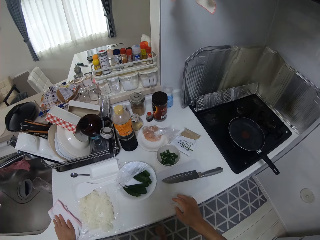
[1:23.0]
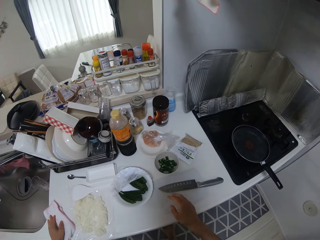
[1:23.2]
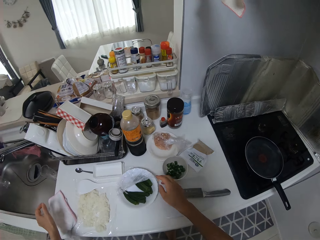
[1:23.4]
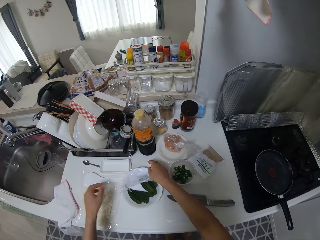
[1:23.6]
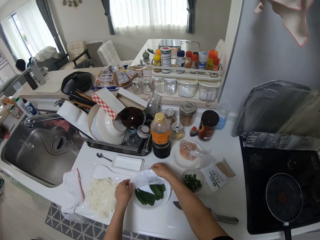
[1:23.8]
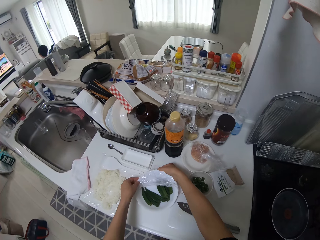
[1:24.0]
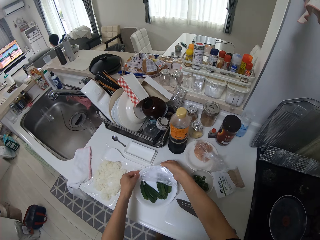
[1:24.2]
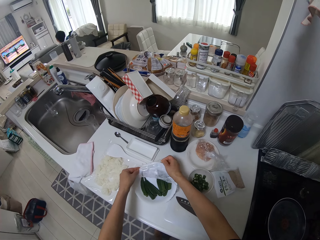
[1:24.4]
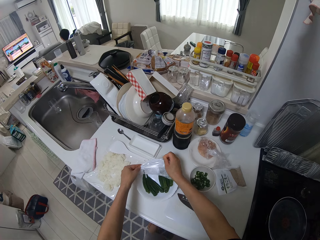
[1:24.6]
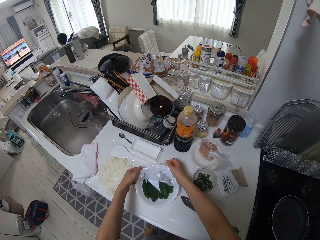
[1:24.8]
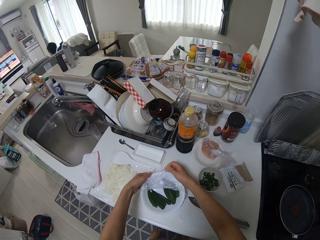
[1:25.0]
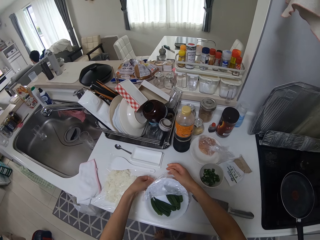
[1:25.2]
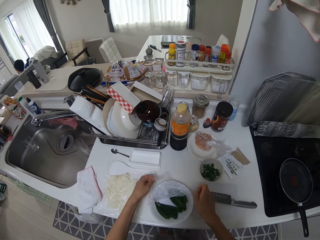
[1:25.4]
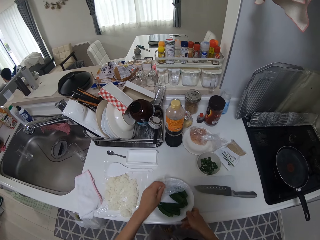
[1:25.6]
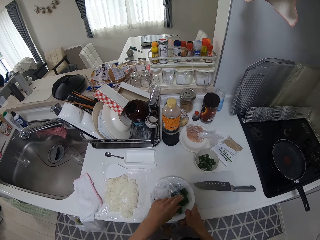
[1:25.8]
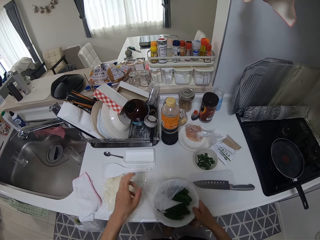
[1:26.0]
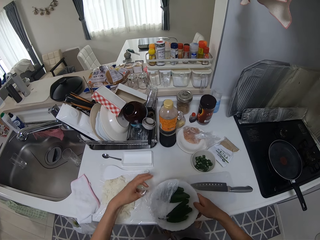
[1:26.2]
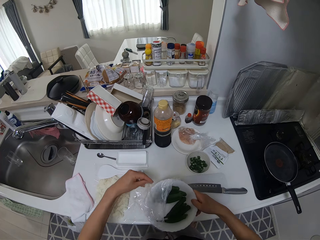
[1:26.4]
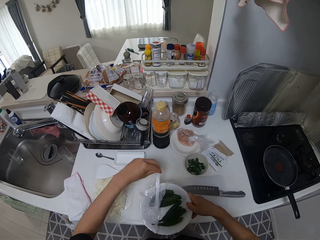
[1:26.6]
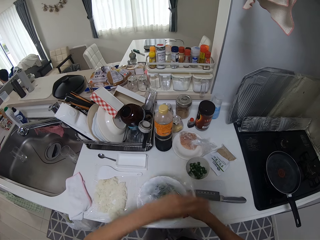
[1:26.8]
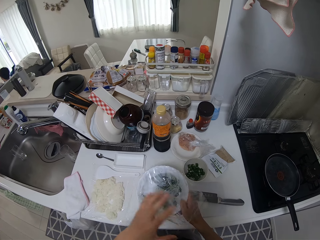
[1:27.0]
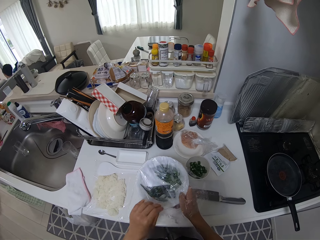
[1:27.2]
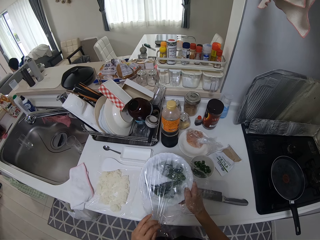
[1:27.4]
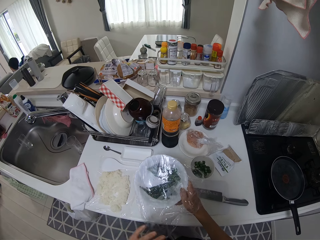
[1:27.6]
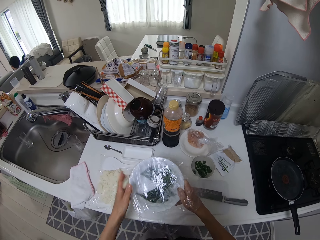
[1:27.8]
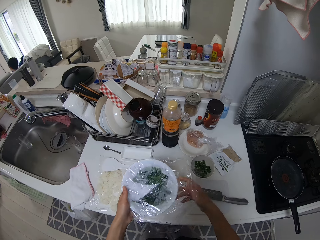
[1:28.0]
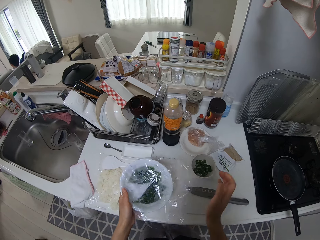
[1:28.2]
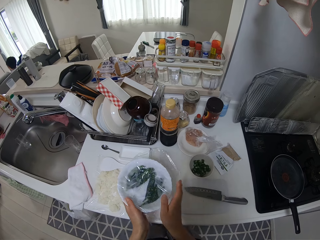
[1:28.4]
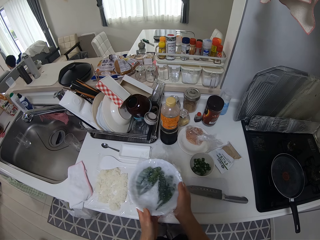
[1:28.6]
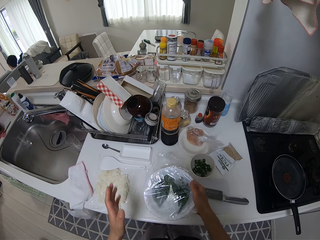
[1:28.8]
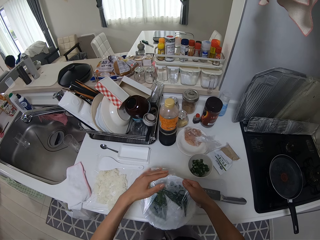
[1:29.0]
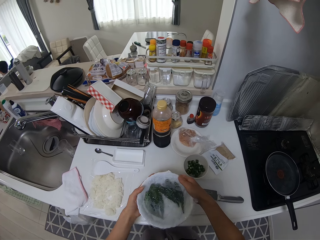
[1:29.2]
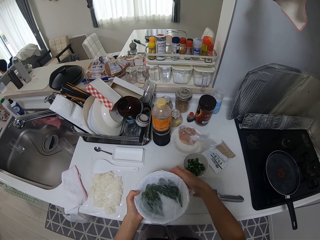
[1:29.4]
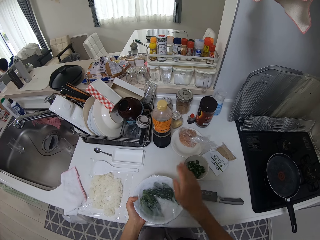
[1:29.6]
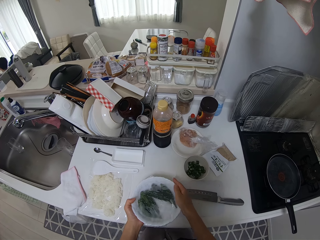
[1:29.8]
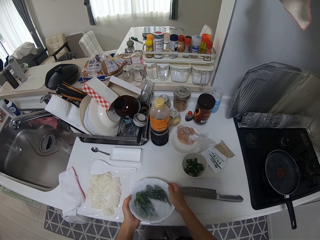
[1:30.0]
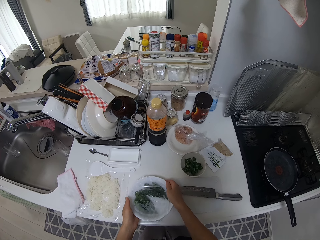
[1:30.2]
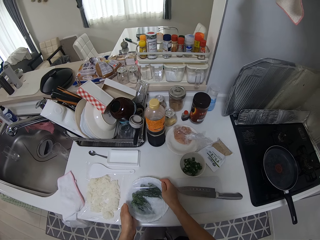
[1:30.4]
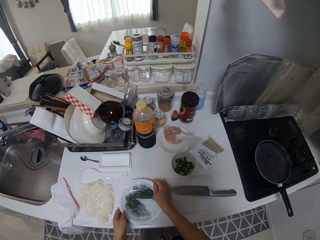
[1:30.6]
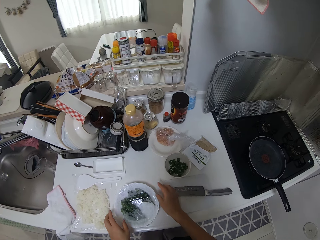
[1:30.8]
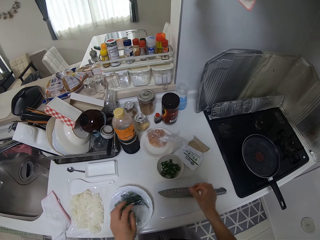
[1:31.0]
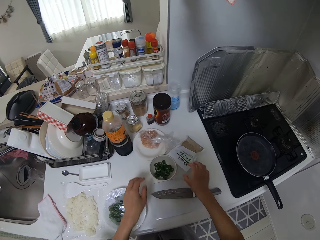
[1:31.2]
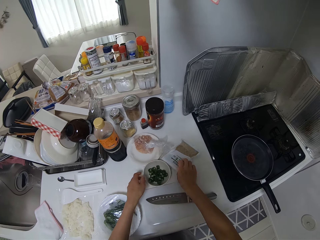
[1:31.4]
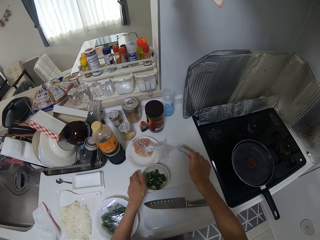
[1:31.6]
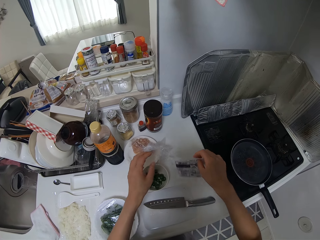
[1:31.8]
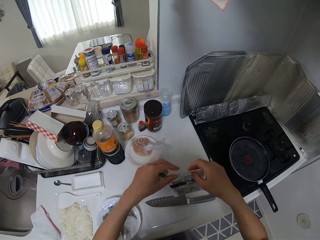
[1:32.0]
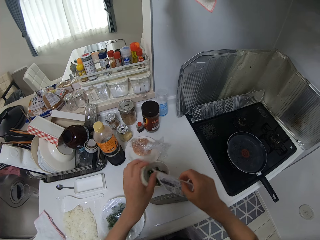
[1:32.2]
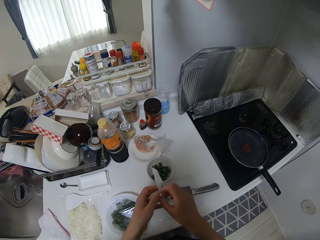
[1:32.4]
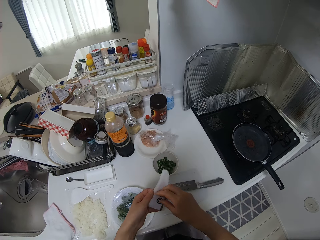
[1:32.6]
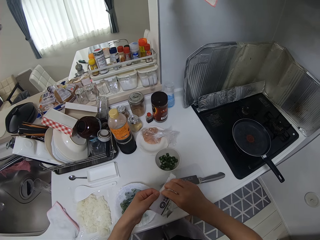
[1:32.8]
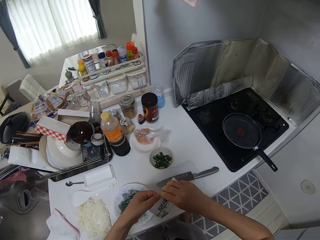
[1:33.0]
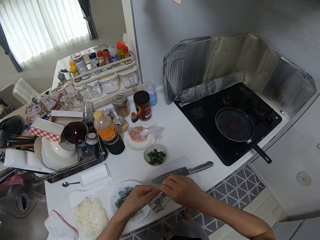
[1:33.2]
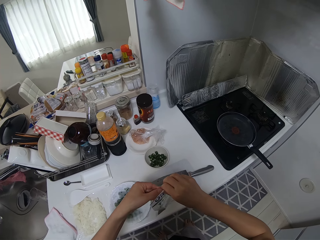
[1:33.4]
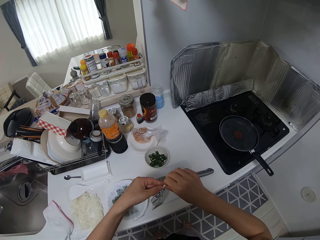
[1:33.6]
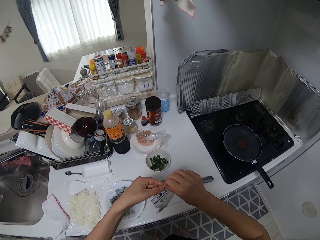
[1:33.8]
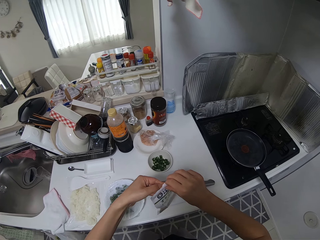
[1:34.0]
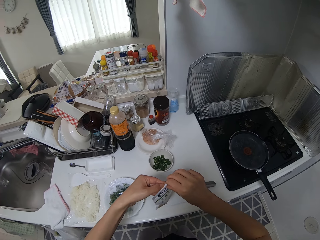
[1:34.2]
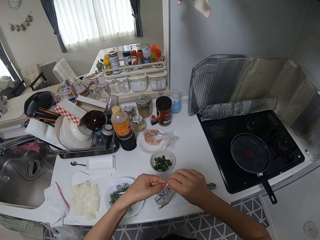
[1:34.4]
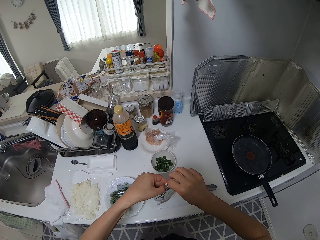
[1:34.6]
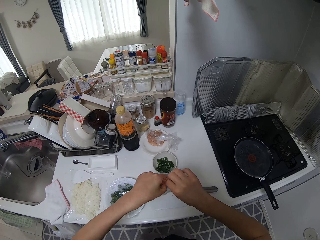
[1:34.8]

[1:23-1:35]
The camera wearer holds the hand towel. She wraps the okra plate with the nylon on it. She lifts the okra plate and covers the okra plate. She drops the plate on the kitchen surface. She picks up a nylon package with her right hand. She holds the bowl. She opens the nylon package with her hands.

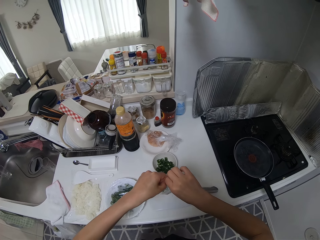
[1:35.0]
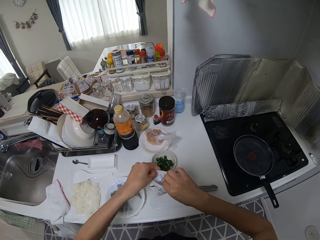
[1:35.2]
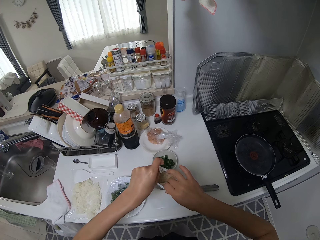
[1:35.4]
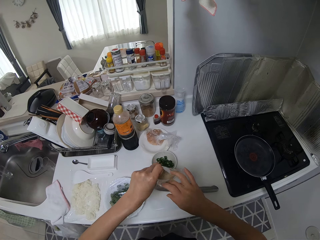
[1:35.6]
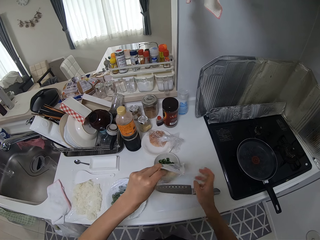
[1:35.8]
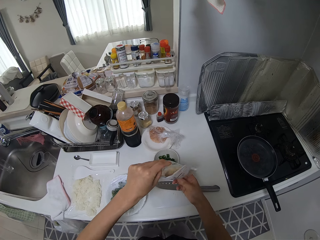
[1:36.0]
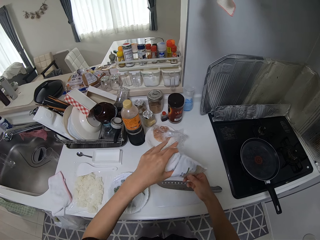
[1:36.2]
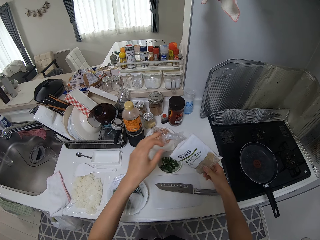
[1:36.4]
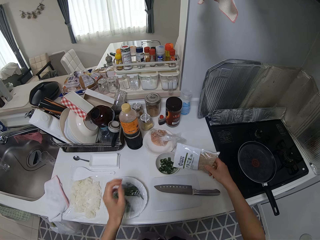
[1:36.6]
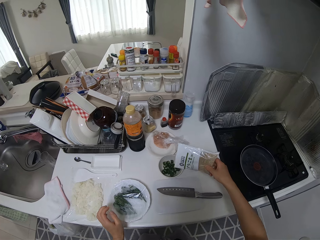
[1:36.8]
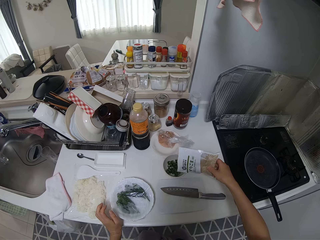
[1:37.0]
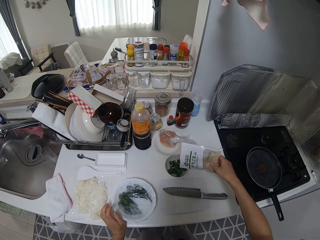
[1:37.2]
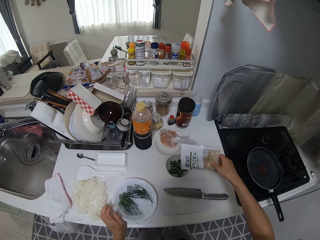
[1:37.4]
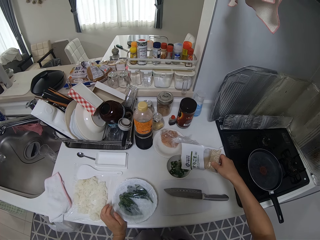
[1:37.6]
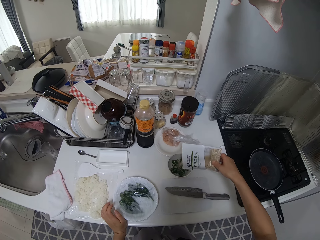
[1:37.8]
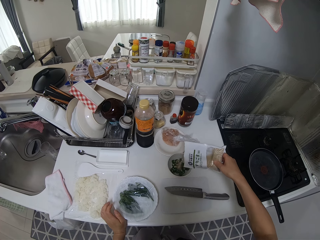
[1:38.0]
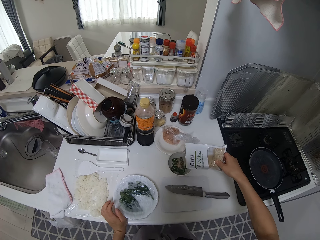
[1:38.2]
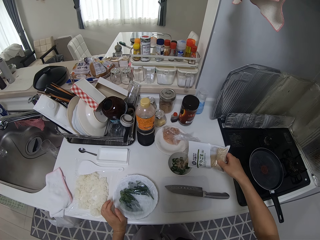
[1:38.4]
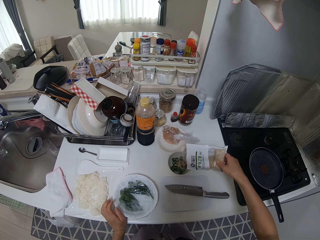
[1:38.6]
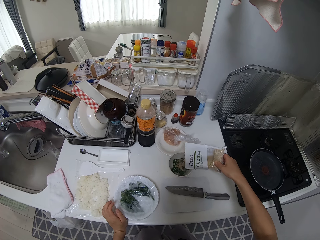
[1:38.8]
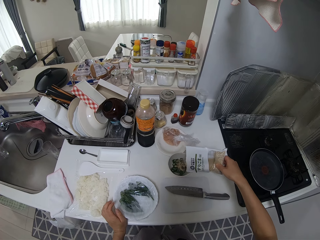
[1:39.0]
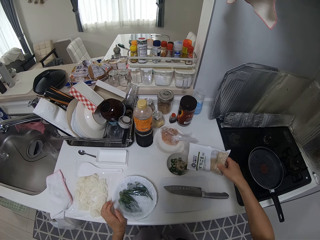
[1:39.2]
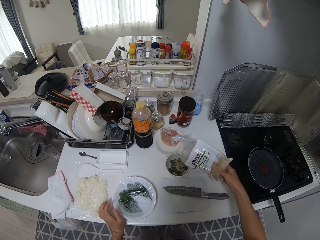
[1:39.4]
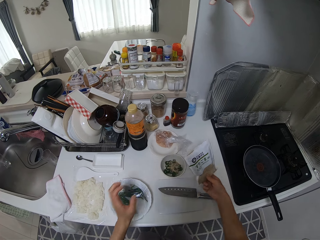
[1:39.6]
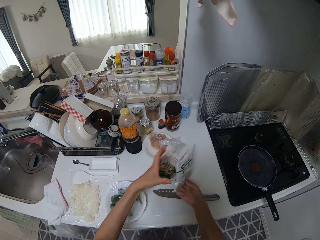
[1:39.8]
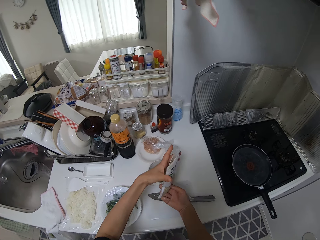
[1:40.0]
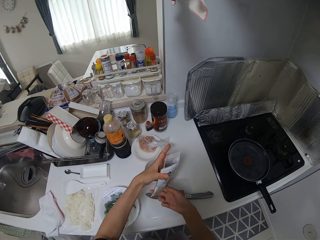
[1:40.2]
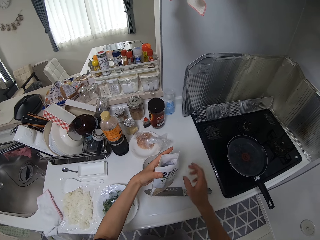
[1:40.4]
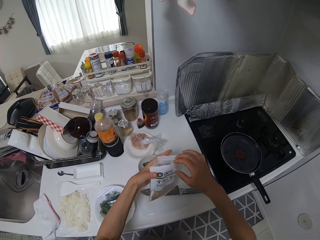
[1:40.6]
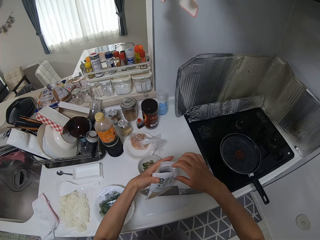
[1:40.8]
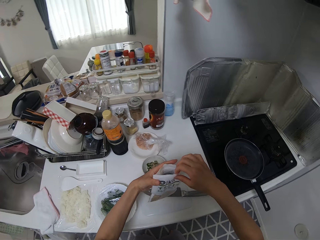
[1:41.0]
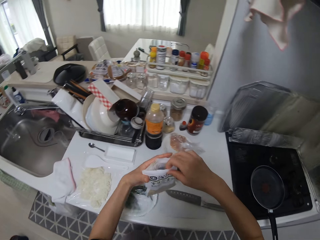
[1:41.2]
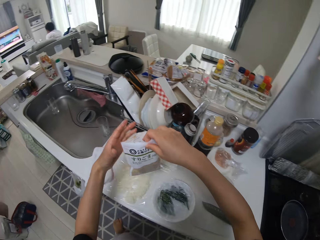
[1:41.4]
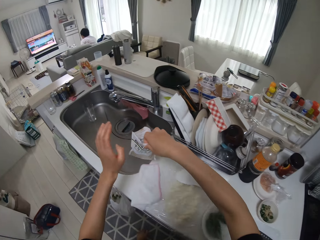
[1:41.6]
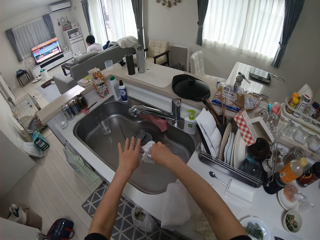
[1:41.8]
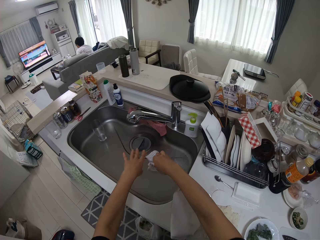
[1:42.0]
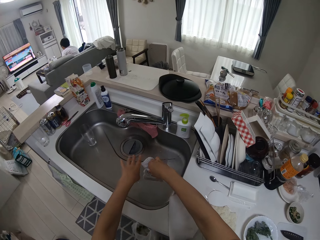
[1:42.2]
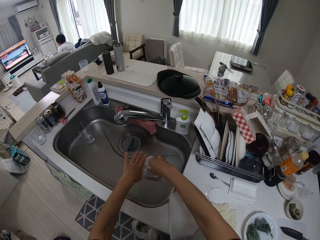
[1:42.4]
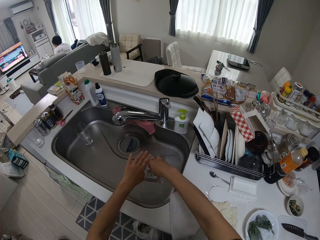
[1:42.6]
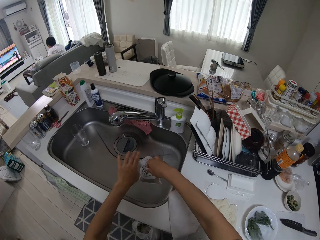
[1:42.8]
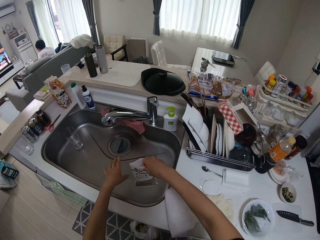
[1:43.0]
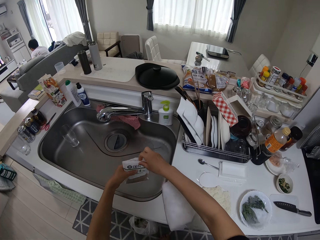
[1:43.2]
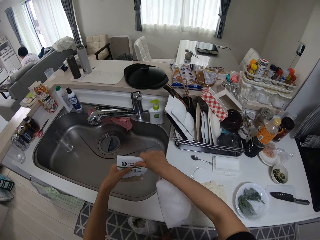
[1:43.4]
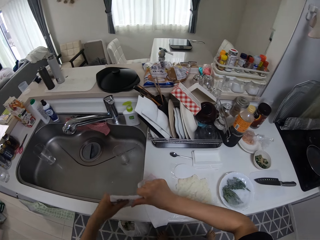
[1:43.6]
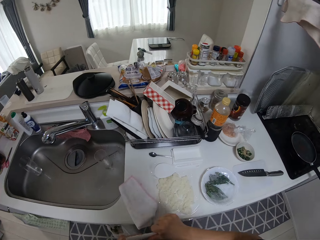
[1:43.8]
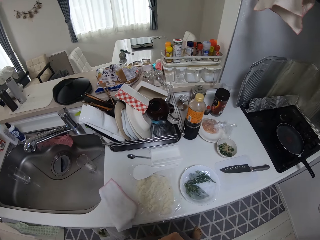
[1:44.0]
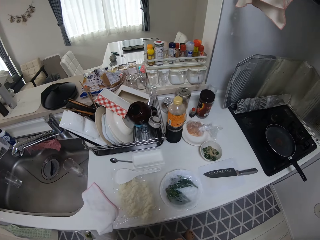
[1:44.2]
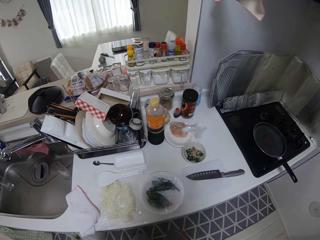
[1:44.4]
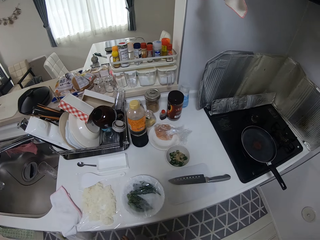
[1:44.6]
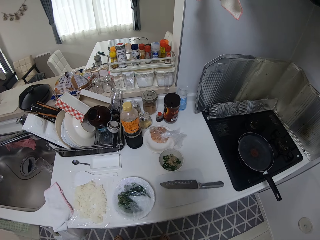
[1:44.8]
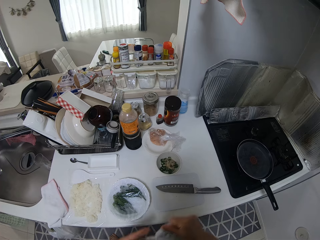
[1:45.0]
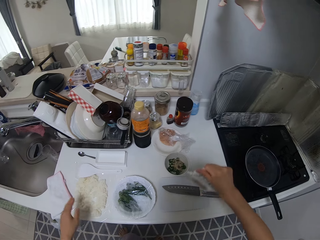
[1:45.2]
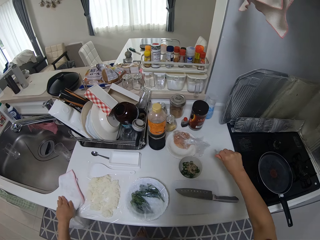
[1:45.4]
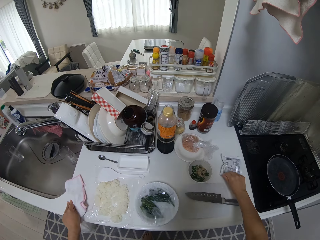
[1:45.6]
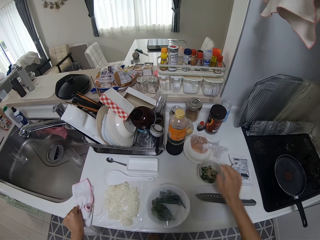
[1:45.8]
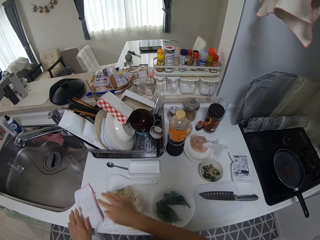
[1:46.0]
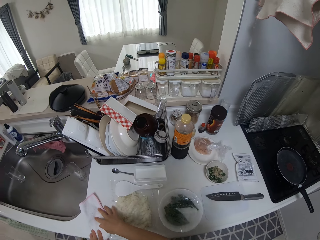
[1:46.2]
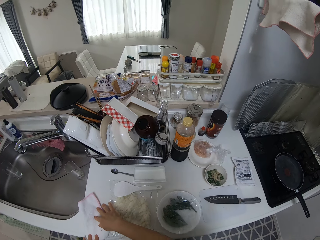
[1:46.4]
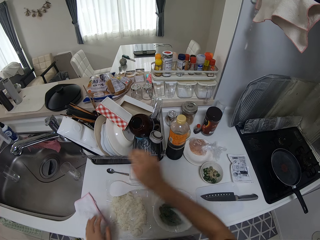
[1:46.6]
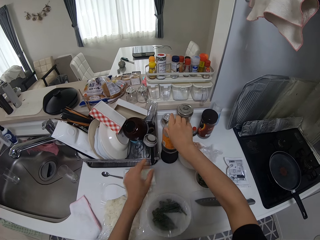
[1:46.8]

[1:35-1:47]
The camera wearer pours powder from the nylon package into the plate. She adjusts the nylon package in her hands. She holds the spice sachet. She dusts the nylon package in the wash sink. She folds the sachet. She drops the nylon package on the kitchen surface. She wipes her hands on the hand towel. She touches the cloth on the kitchen surface.
